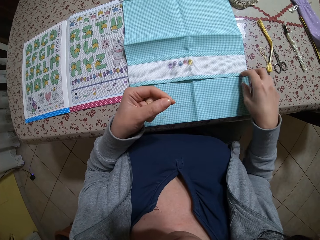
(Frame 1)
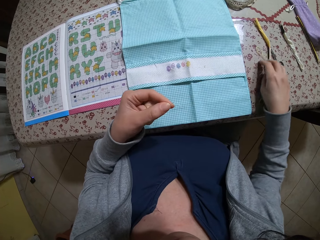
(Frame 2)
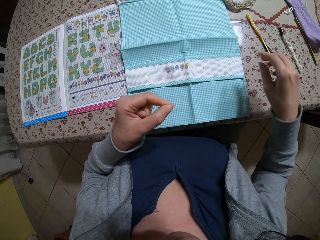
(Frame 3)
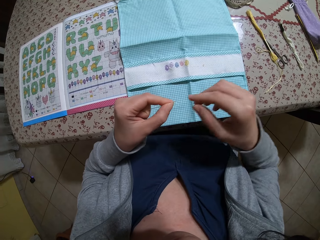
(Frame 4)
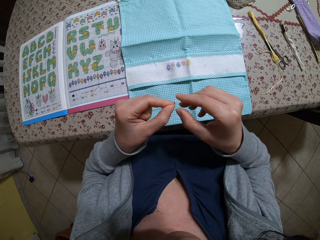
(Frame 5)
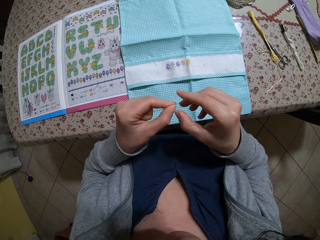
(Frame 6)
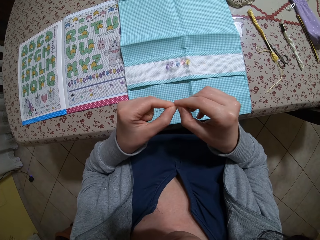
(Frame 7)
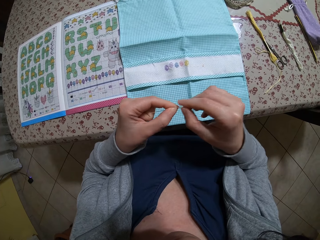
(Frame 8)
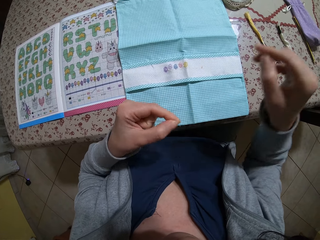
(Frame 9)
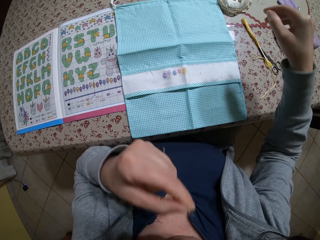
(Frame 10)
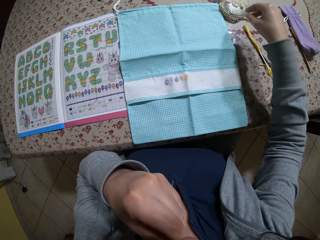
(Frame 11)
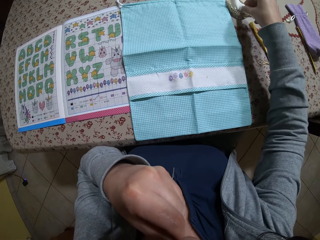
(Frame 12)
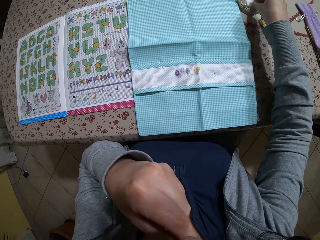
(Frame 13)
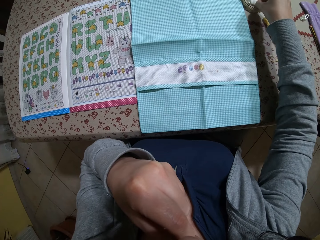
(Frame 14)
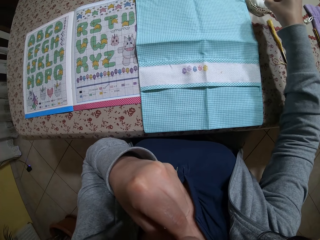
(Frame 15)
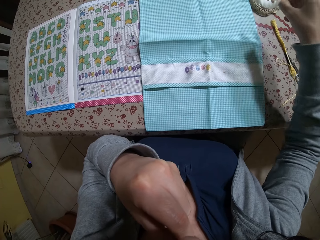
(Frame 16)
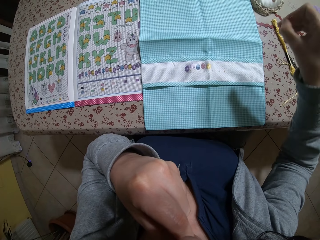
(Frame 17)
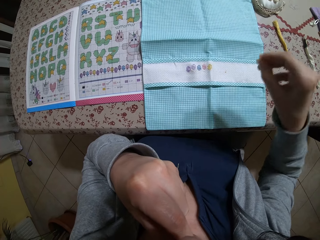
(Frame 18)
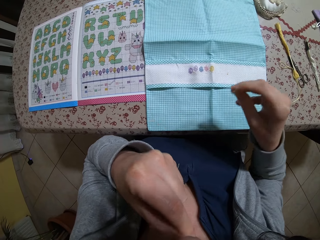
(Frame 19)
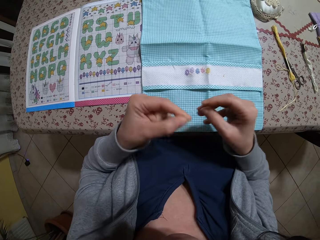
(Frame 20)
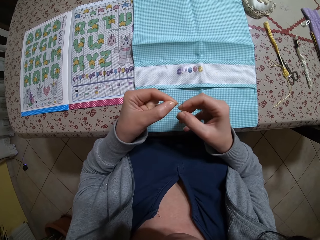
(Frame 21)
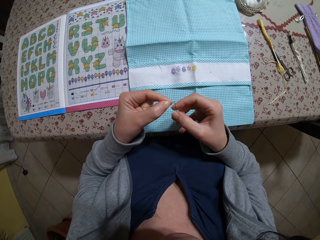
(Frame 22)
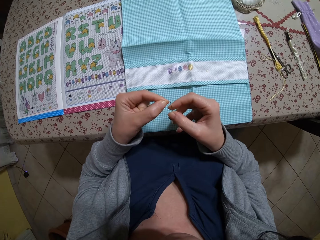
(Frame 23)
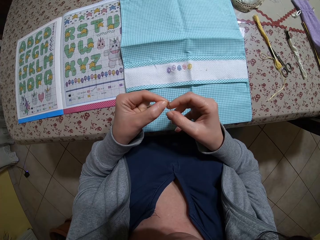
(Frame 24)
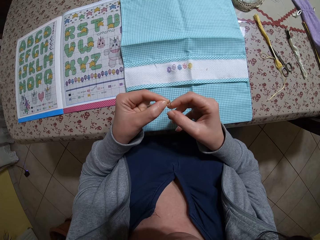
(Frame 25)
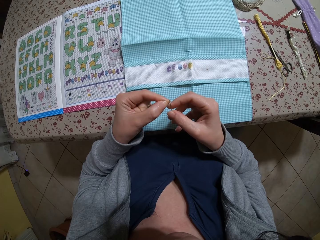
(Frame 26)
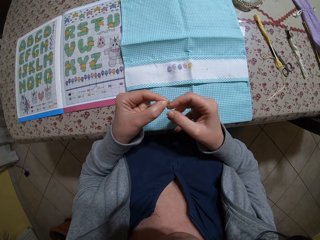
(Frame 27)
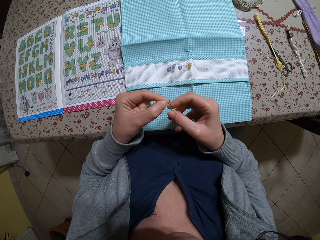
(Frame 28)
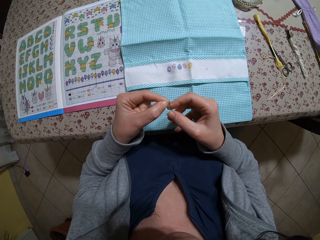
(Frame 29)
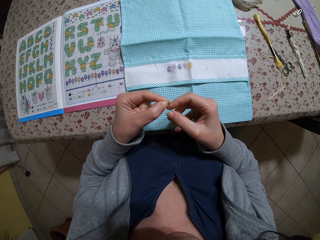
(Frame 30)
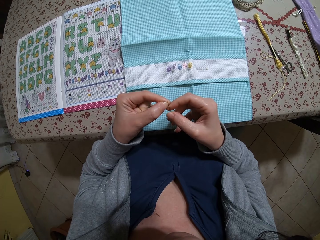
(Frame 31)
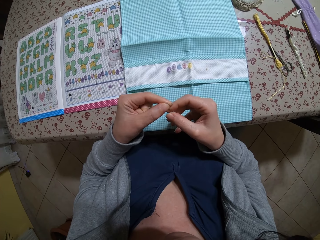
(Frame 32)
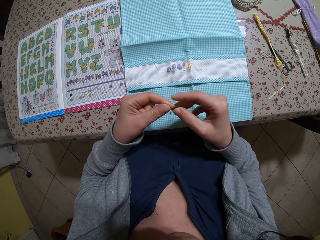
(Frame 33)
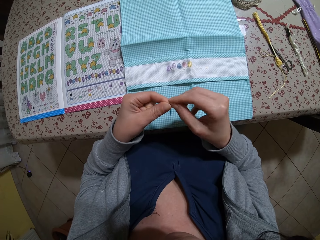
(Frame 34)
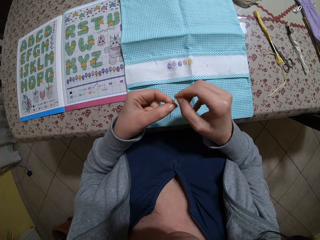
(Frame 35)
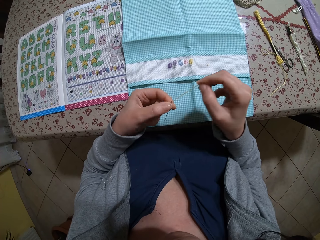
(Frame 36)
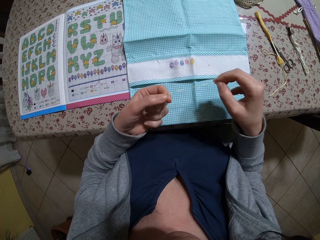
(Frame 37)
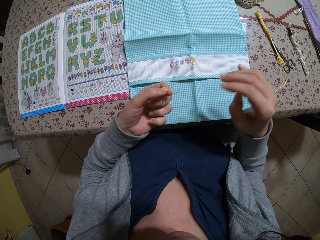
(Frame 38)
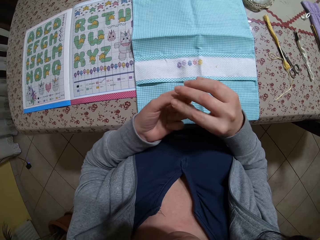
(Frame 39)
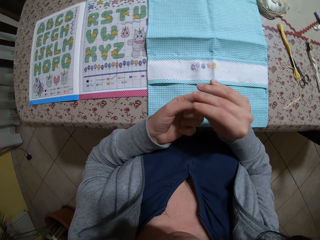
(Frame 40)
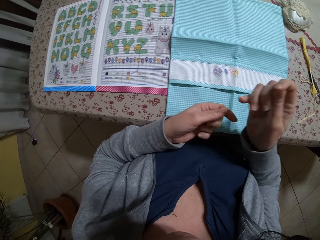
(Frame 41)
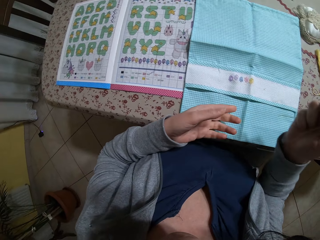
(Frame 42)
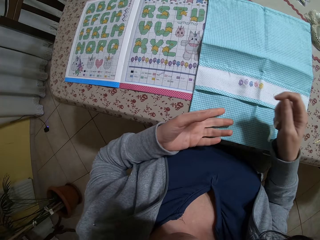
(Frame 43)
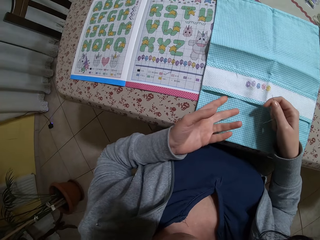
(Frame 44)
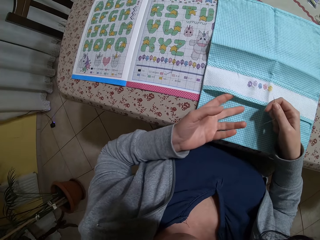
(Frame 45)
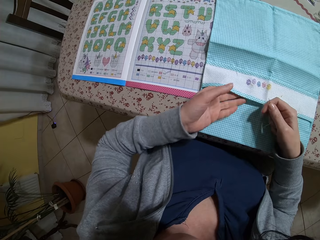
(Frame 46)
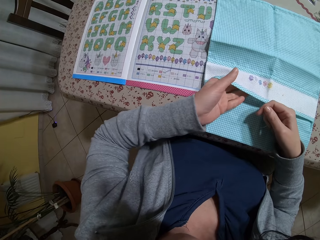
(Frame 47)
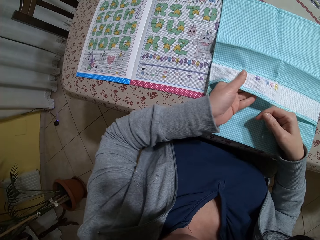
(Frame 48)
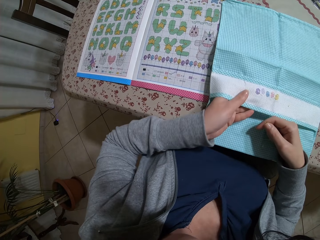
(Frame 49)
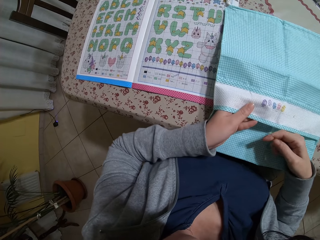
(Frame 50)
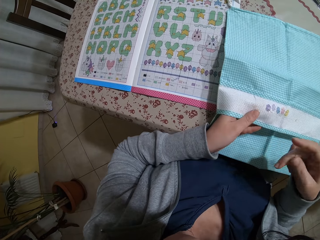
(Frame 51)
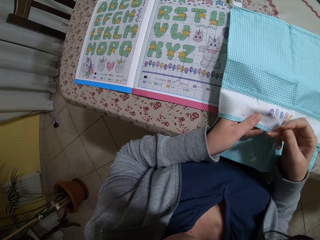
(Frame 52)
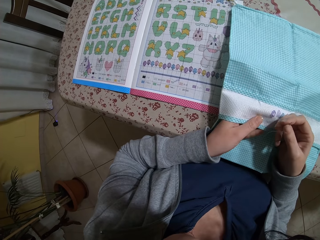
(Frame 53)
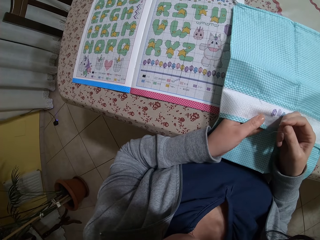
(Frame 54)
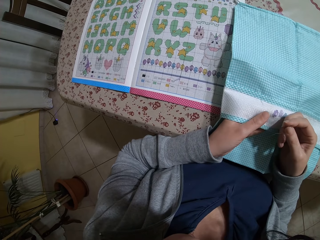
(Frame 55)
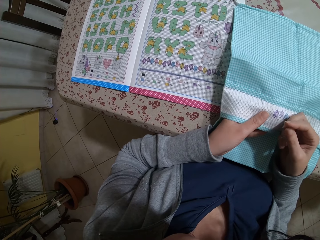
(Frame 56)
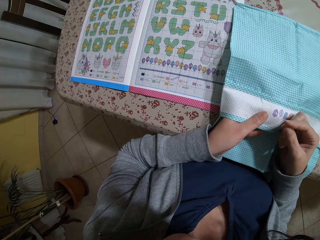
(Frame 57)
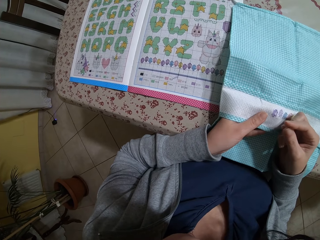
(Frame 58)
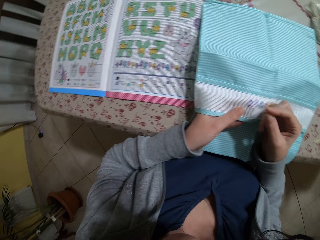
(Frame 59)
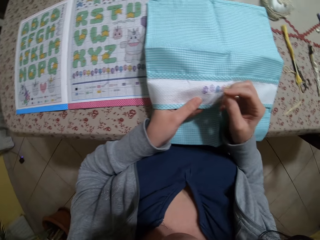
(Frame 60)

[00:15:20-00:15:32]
The camera wearer touches the table with her right hand. She moves the threads on the table. She adjusts the strand of thread with her right hand. She puts the strand of thread in her mouth. She picks a needle from the pin cushion on the table with her right hand. She puts the strand of thread in the eye of the needle. She holds the needle with her left hand. She pulls the strand of thread in the needle with her right hand. She pulls the needle from her left hand with her right hand. She holds the fabric on the table with her left hand.

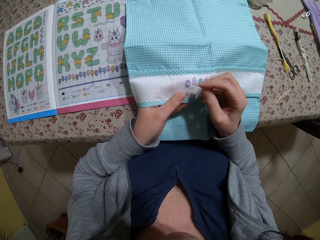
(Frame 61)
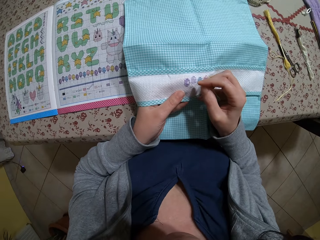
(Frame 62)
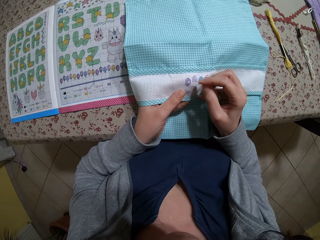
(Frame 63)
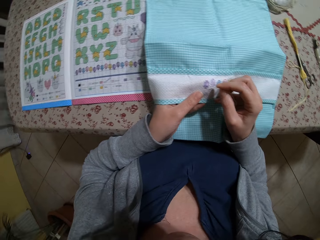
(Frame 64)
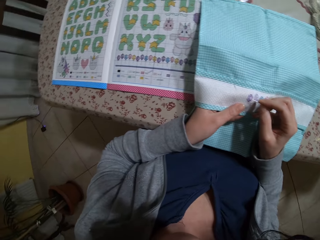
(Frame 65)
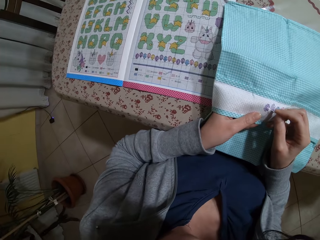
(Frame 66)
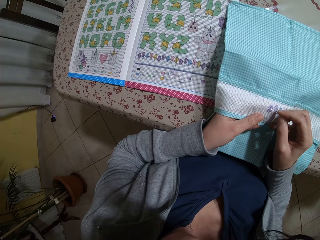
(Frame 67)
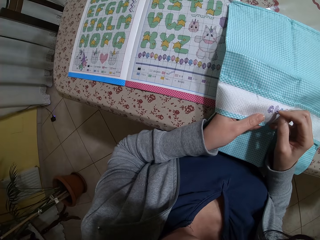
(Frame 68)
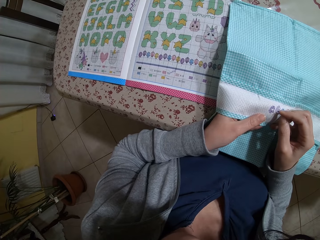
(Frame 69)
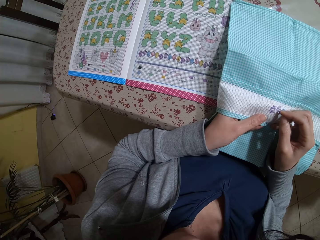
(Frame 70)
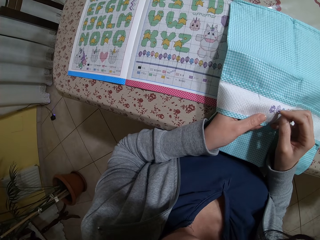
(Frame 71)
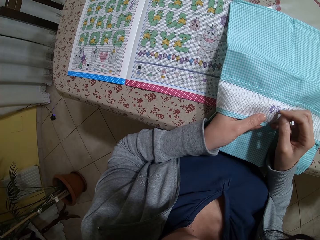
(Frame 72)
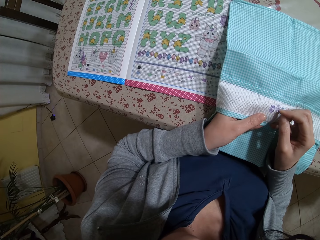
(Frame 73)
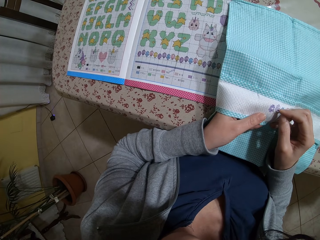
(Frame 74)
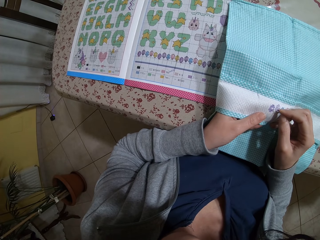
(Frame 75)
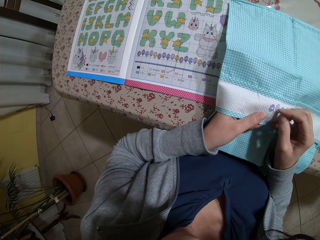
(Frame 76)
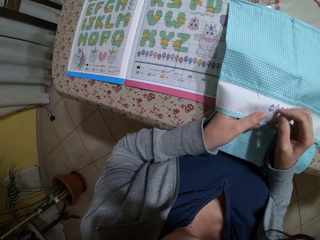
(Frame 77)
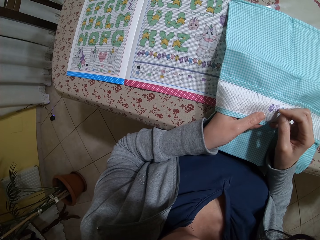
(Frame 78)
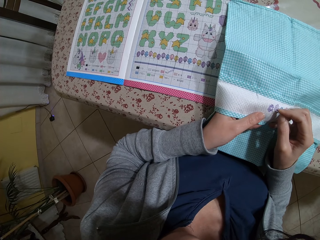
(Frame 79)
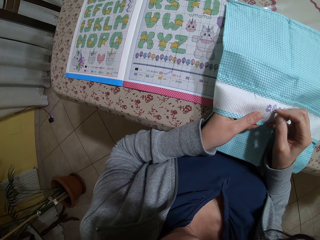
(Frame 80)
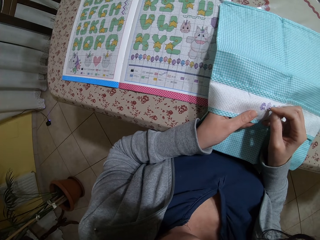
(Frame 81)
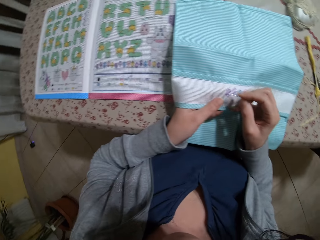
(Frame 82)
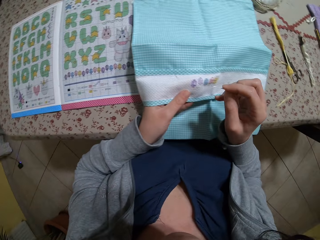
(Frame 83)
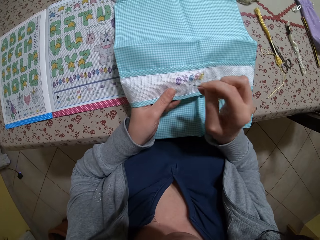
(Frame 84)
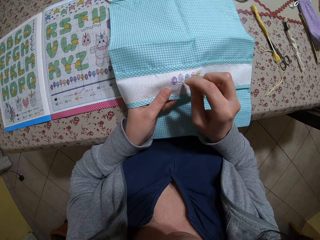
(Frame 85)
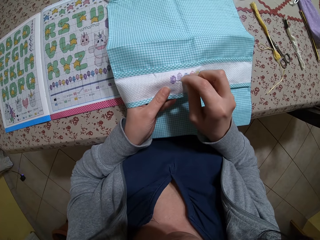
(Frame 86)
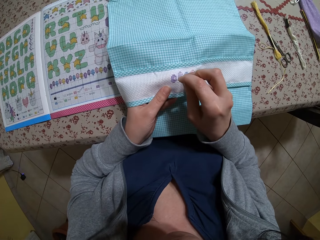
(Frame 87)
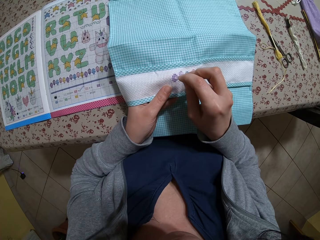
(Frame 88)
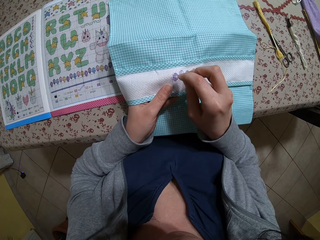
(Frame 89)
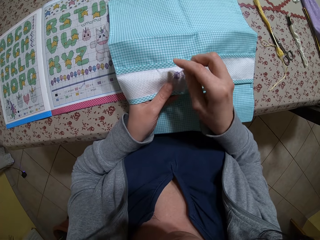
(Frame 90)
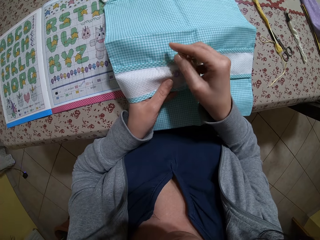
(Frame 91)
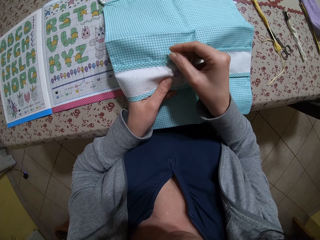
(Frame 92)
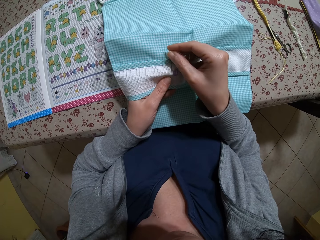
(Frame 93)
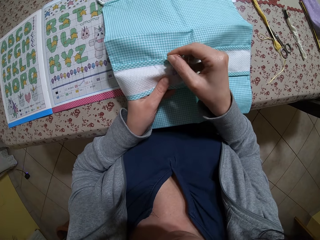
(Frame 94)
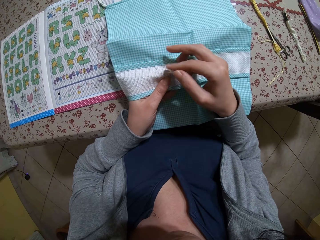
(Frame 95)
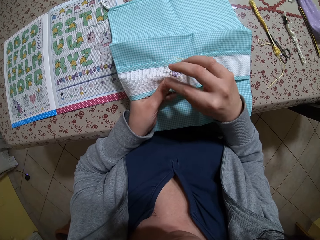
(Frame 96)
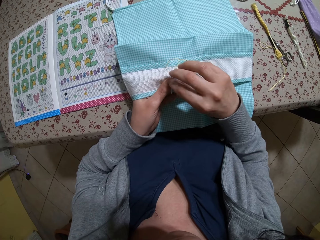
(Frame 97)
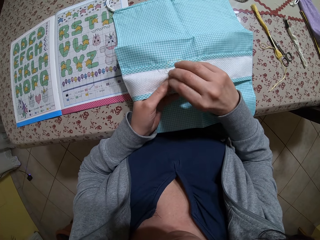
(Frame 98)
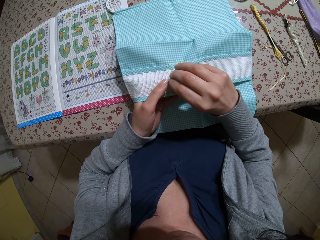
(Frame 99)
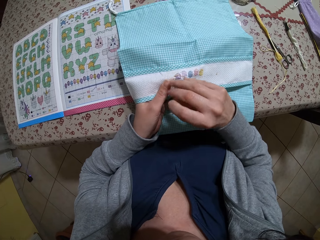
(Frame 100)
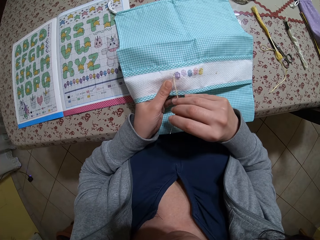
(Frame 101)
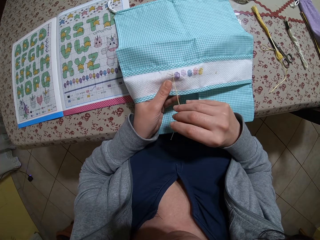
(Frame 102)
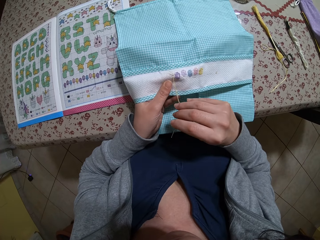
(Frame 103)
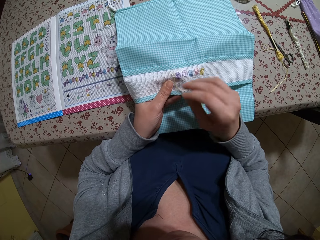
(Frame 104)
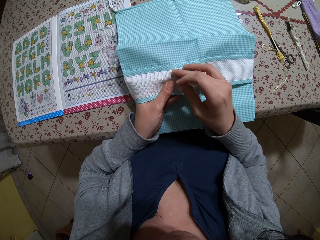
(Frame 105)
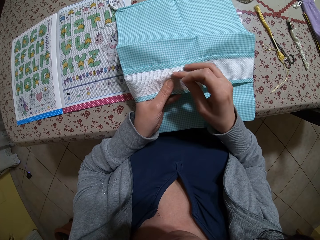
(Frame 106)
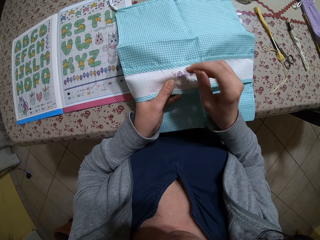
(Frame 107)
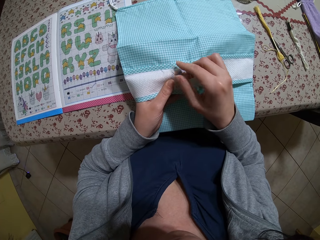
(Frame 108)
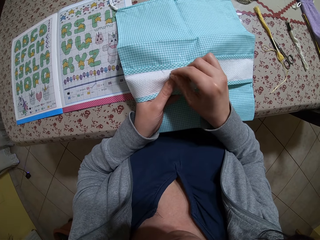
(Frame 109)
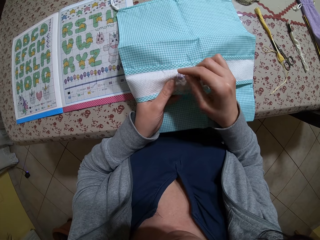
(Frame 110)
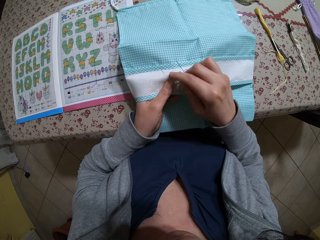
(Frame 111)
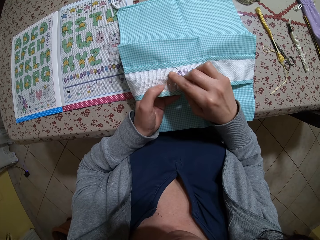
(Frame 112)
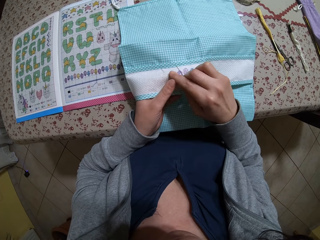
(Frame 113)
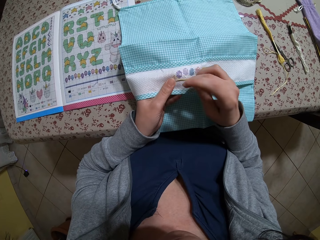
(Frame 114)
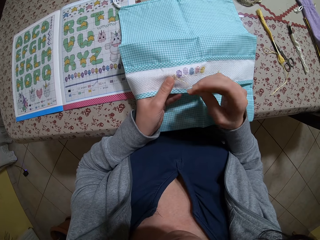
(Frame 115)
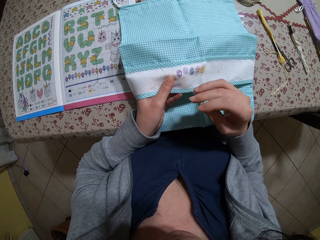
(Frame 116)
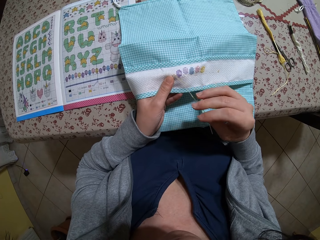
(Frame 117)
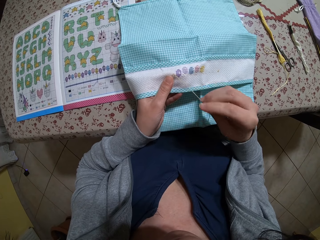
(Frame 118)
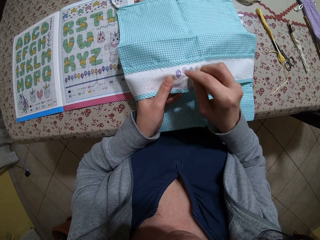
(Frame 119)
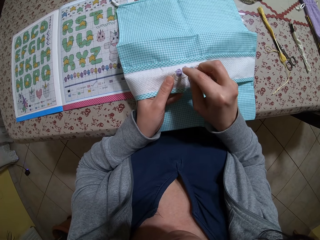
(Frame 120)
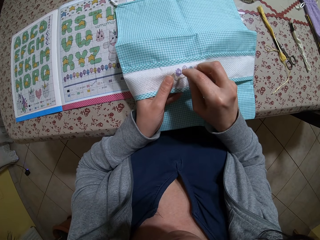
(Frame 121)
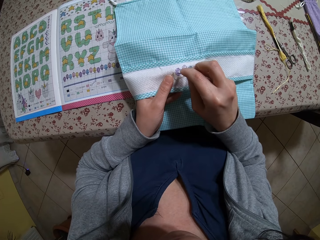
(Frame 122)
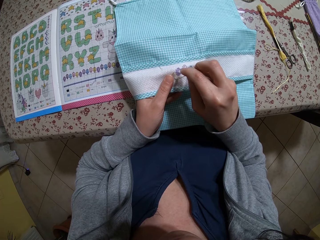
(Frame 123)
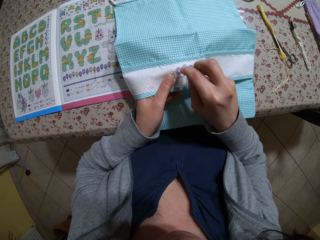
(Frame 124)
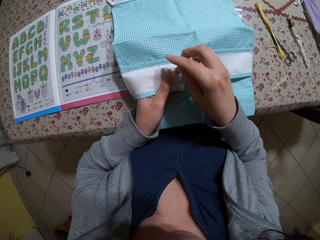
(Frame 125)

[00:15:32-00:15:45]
The camera wearer embroiders on the fabric with the threaded needle in her right hand. She looks at the designs on a booklet. She stitches on the piece of cloth.
